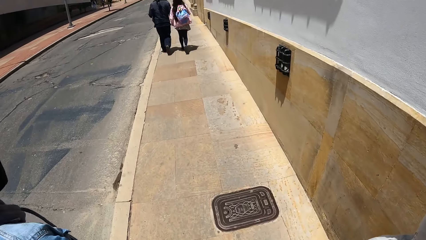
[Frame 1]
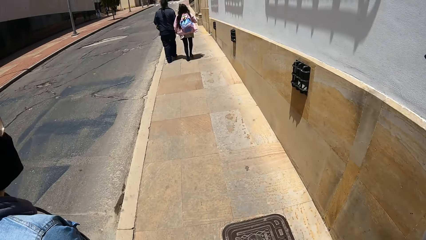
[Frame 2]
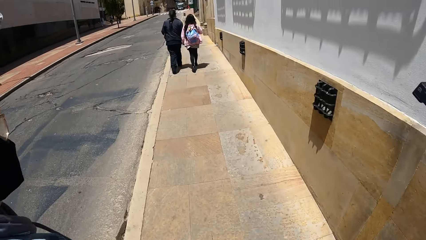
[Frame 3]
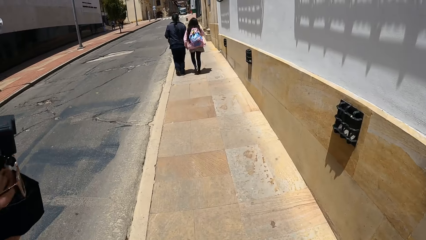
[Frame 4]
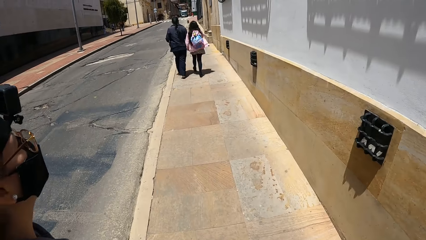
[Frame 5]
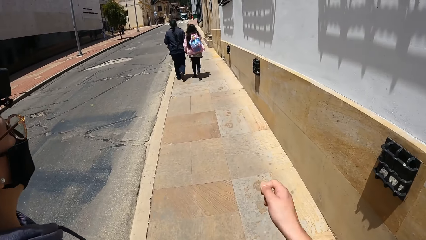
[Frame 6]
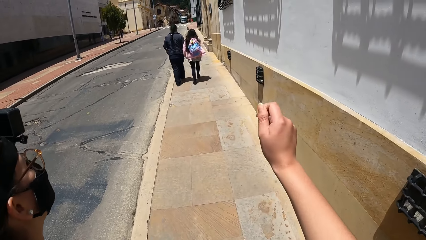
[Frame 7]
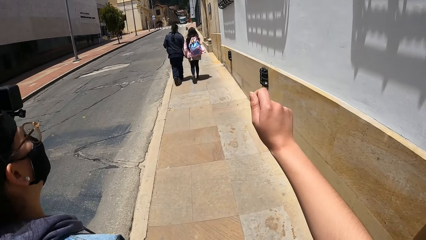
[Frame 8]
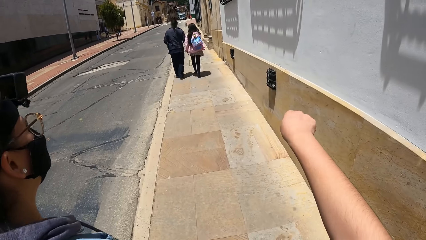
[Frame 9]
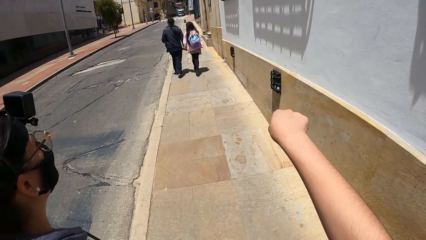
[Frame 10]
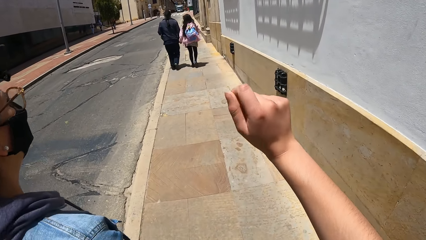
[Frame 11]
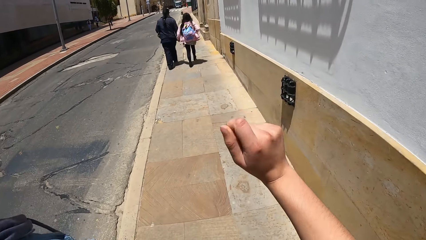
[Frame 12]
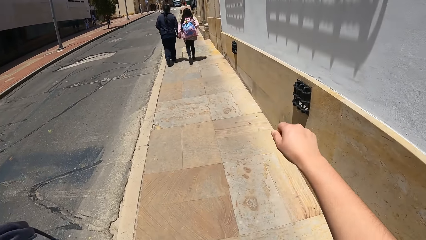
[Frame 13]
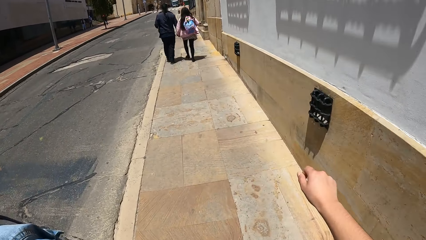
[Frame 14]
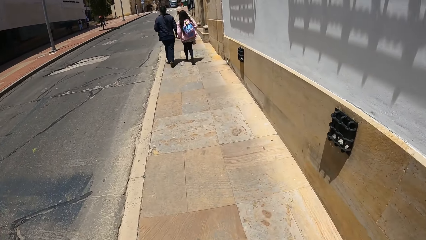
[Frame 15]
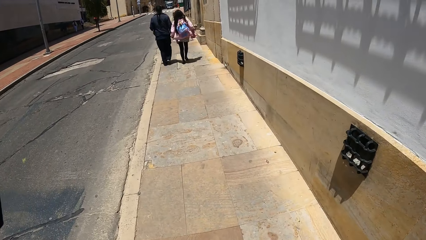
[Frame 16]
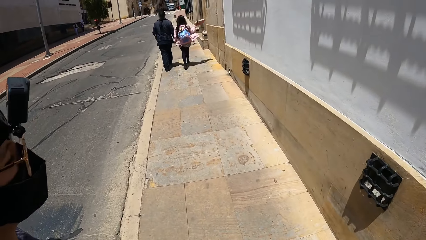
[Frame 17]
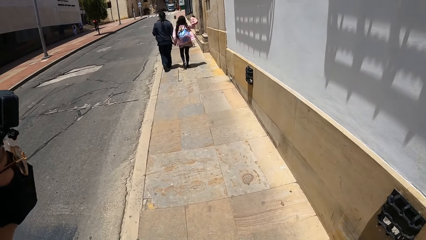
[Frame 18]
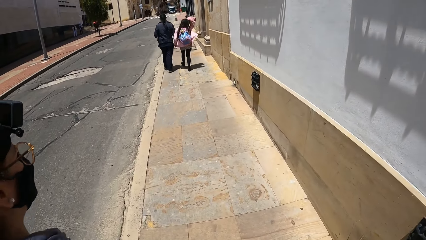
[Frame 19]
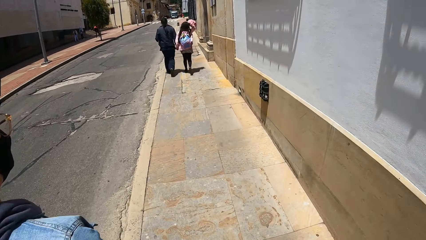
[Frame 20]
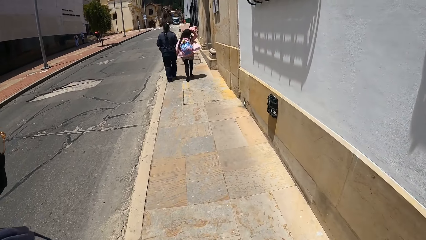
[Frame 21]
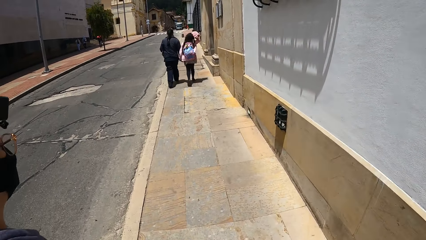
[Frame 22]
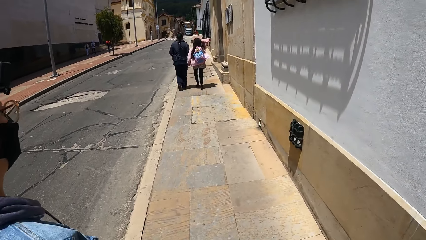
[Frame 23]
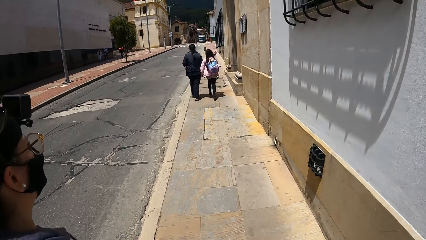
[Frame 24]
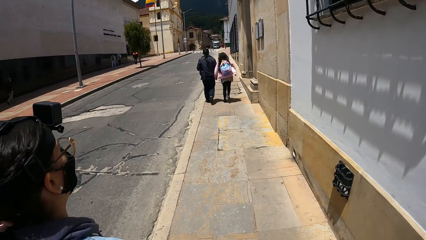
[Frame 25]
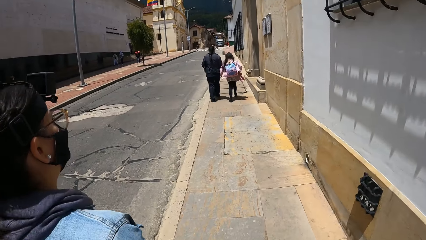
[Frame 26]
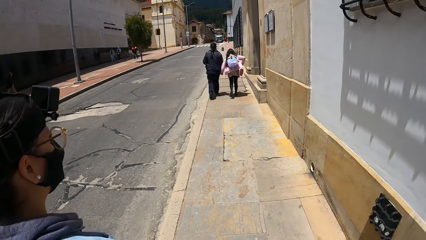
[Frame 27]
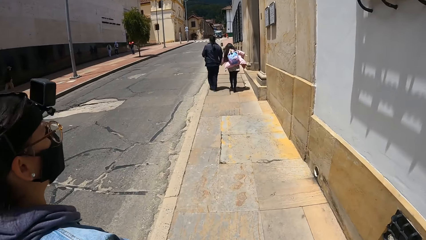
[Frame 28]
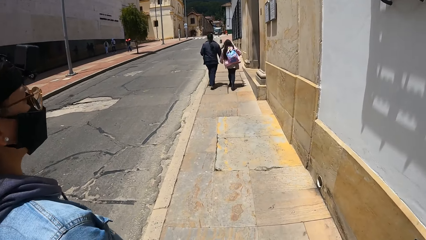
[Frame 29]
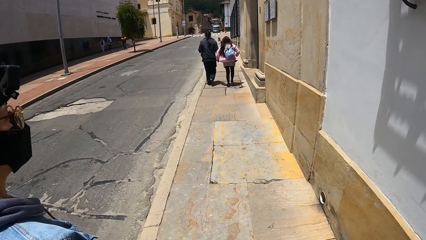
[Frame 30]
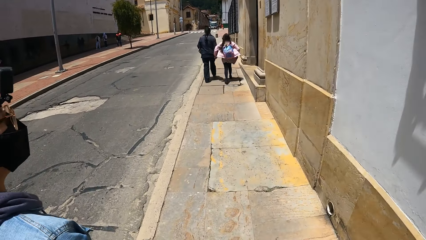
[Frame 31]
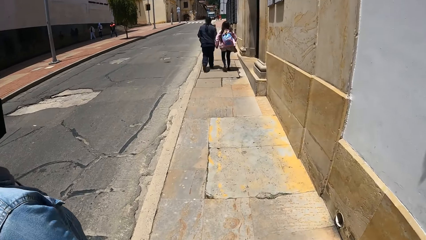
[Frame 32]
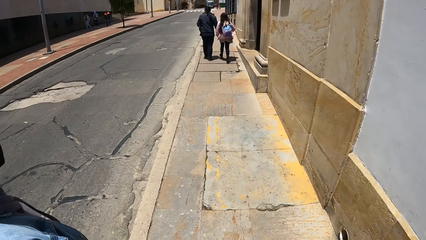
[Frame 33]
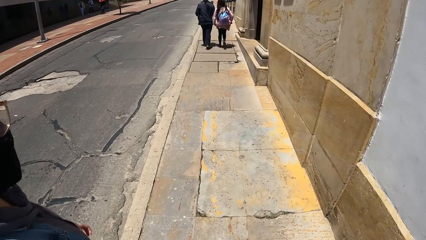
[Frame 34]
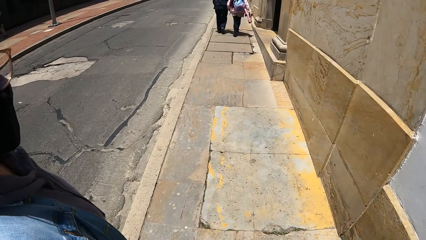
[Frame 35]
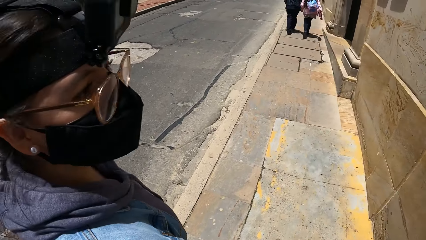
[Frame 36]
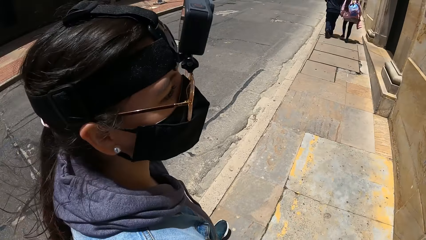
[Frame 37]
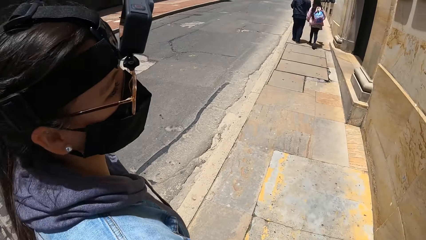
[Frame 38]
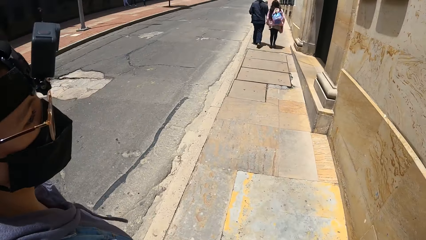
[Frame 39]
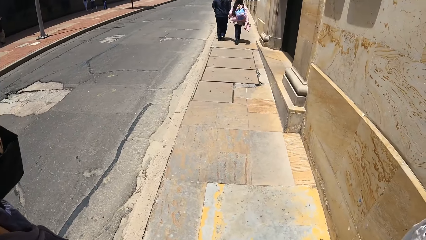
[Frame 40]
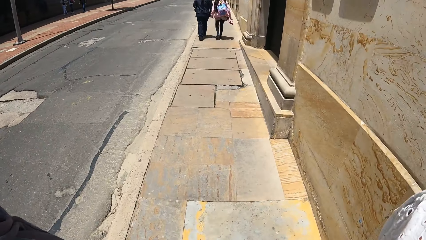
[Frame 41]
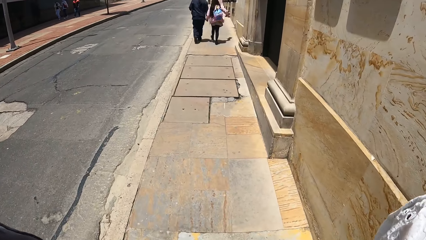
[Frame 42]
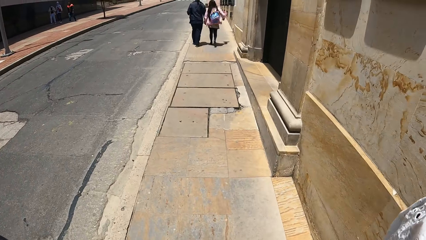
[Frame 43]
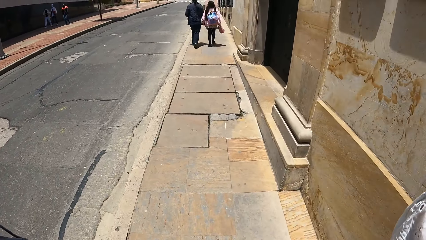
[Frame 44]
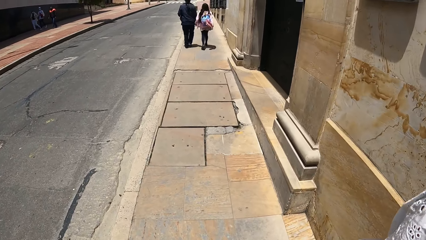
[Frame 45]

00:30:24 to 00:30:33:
The camera wearer raises a hand. They walk around.

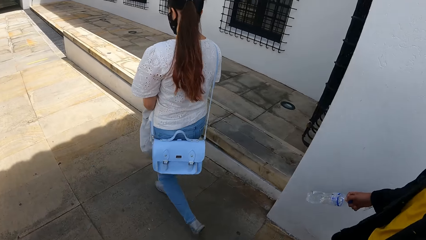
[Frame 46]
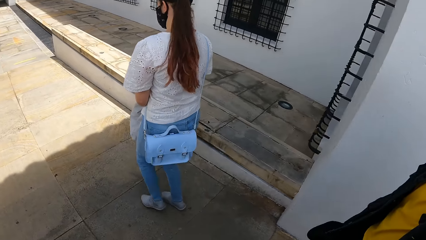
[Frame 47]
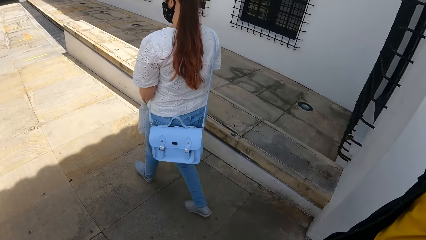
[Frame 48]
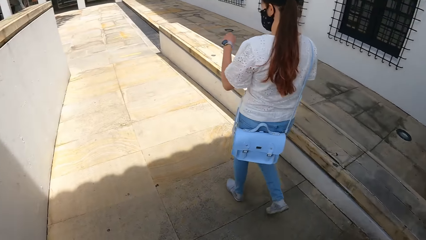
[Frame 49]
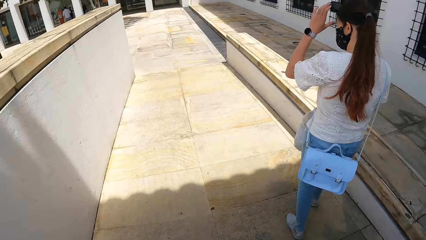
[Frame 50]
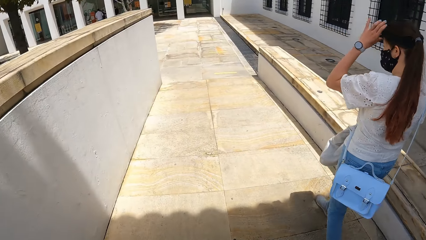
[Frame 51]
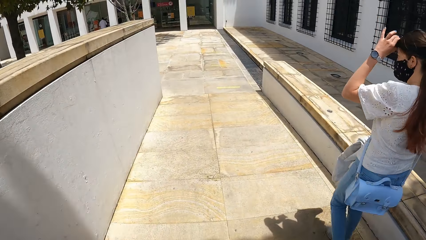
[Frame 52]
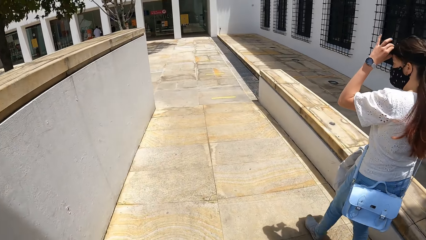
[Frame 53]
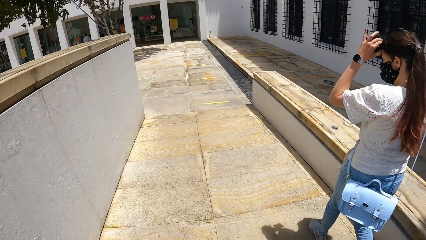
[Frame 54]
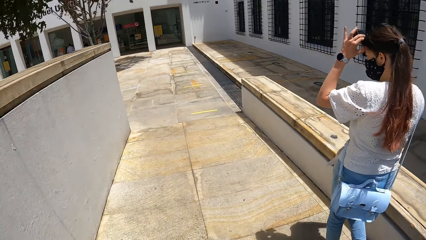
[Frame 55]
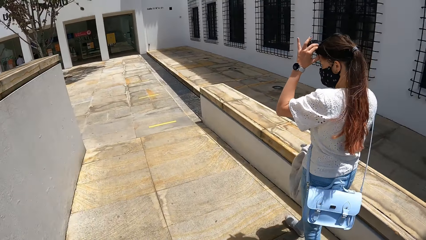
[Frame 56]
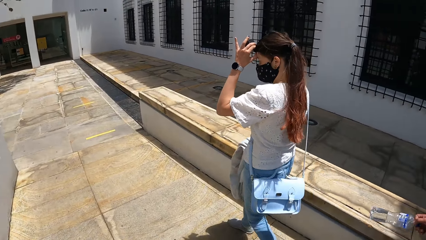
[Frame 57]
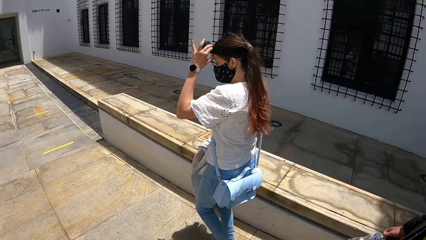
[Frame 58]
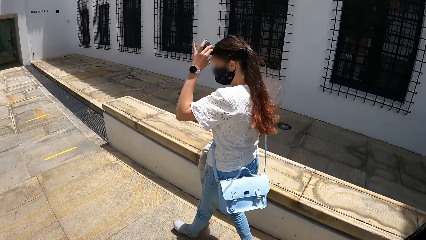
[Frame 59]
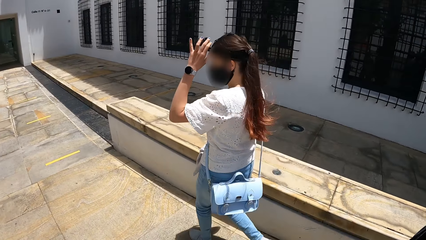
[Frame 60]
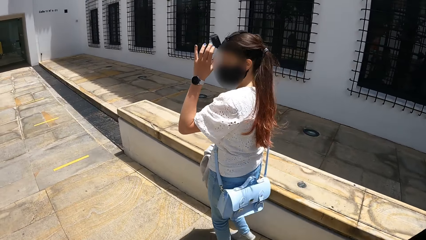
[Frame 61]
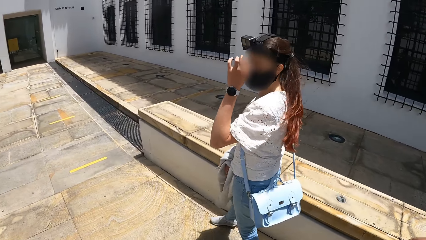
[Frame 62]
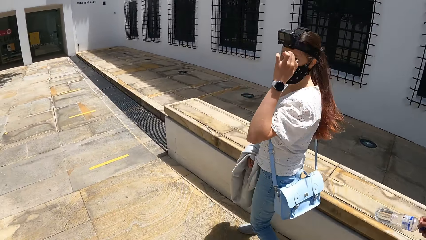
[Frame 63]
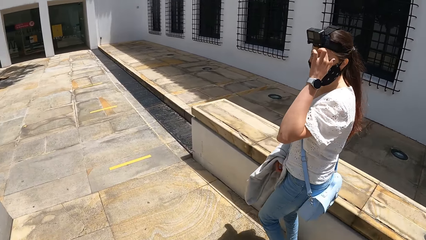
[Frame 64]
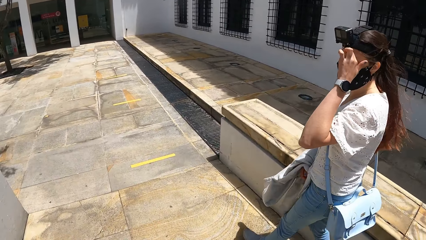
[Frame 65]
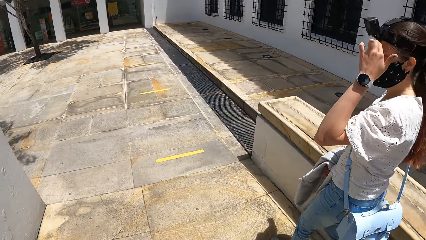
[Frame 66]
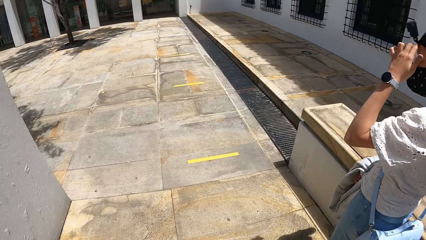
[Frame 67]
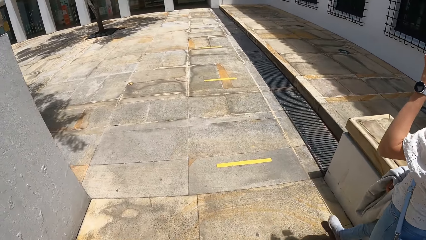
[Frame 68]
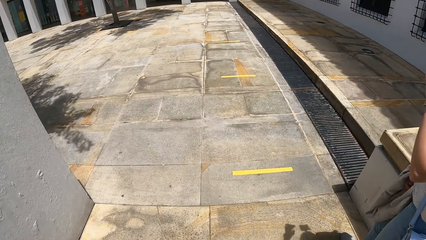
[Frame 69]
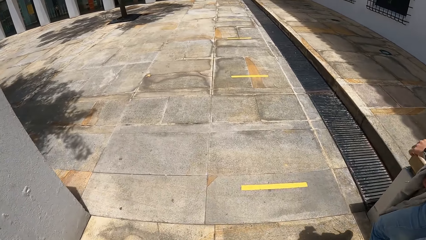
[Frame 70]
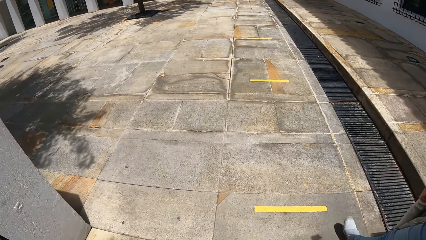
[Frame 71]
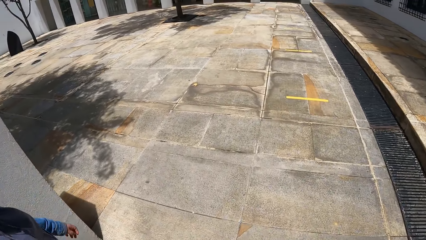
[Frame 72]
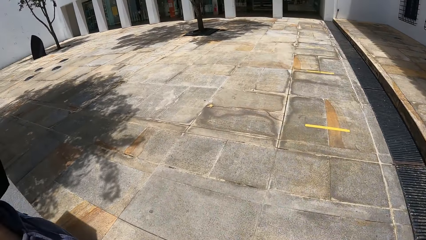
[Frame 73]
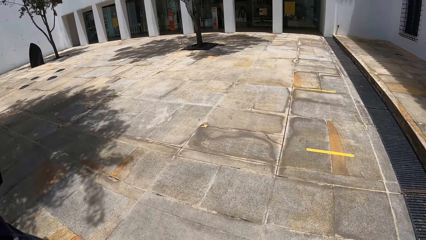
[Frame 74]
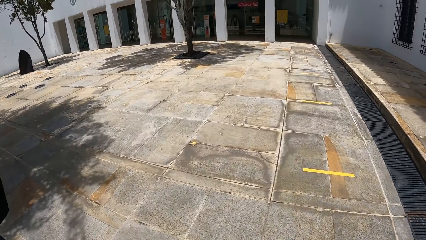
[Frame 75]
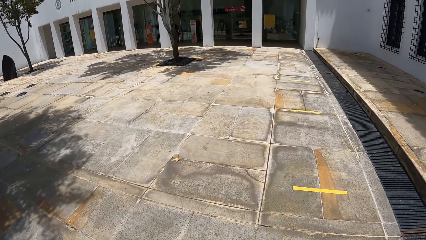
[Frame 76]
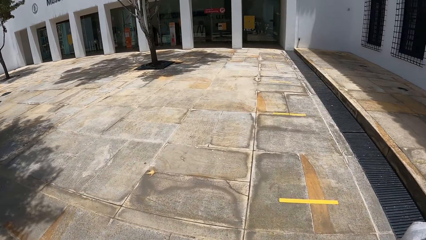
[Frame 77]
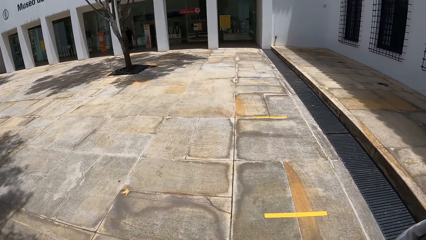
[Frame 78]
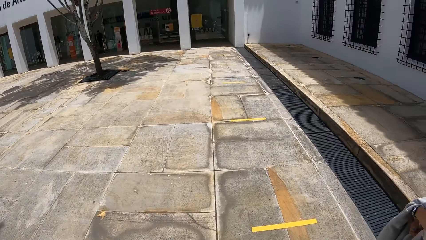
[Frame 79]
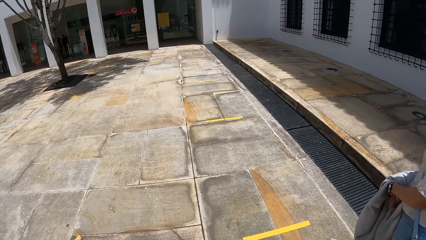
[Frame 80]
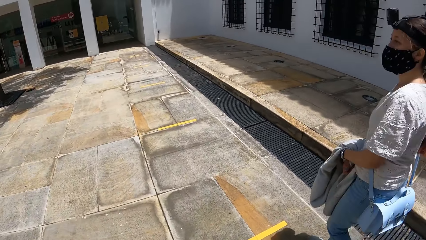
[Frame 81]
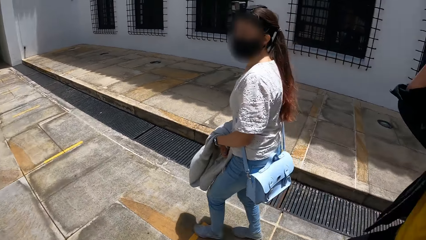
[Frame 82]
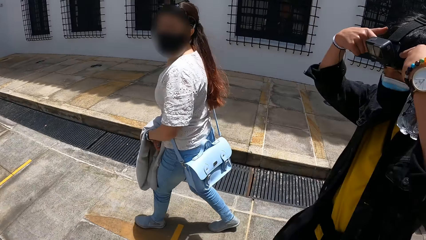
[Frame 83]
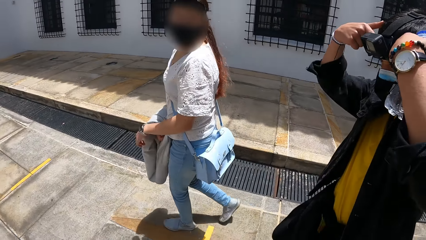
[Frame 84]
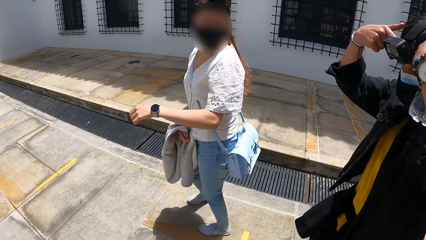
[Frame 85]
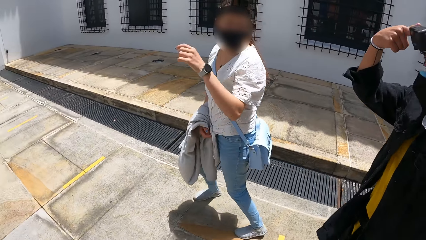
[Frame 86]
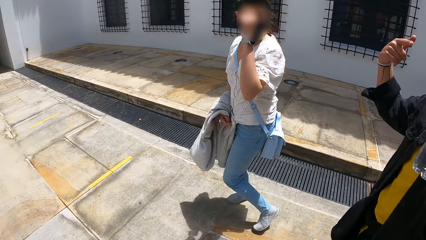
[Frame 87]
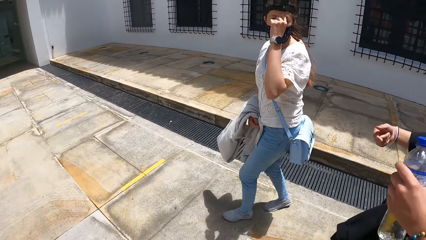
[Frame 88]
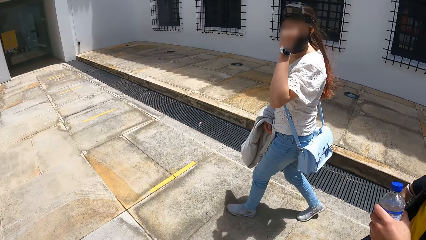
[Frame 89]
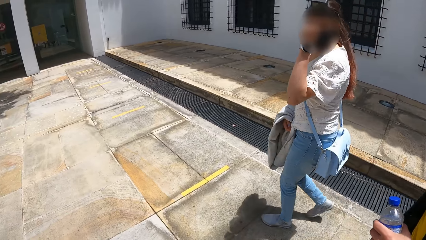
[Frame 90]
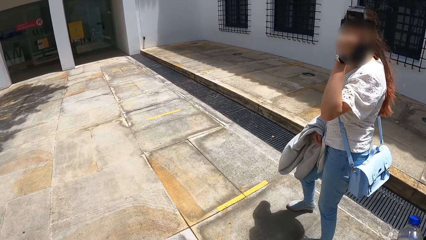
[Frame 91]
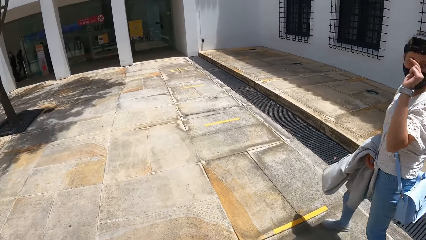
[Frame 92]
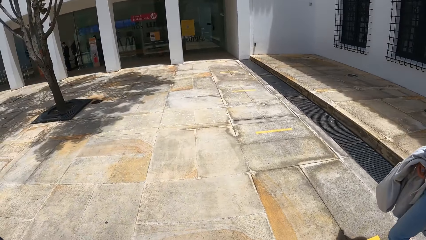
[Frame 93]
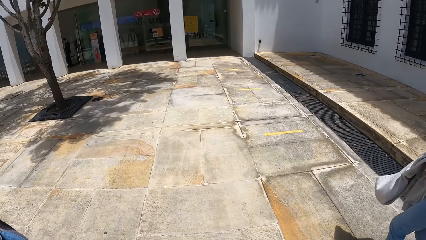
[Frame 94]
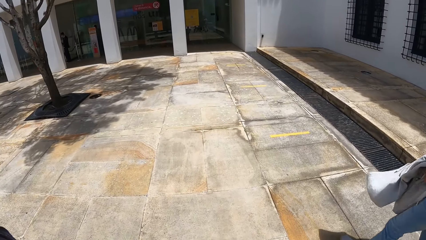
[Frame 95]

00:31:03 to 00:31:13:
The woman adjusts the camera on her head with her left hand. The man adjusts a camera on his head with both hands. He holds a plastic bottle with his left hand.
